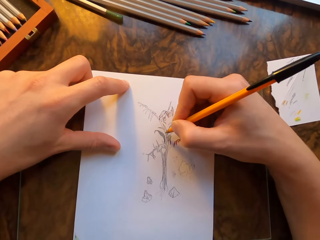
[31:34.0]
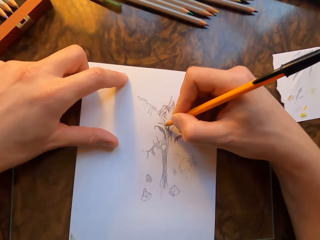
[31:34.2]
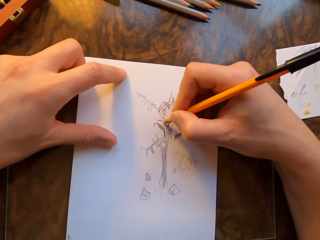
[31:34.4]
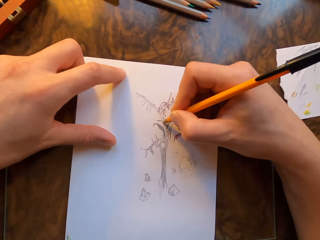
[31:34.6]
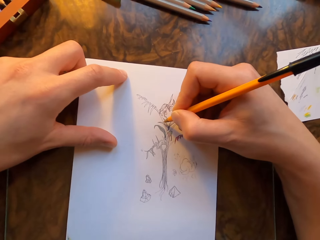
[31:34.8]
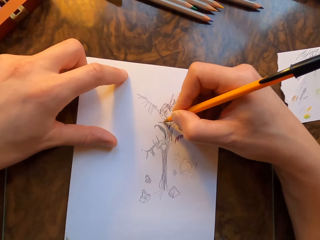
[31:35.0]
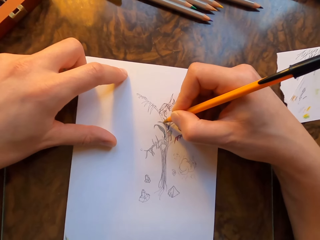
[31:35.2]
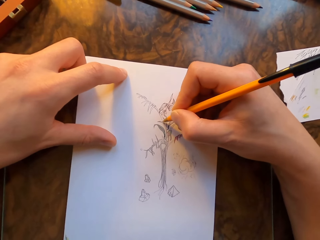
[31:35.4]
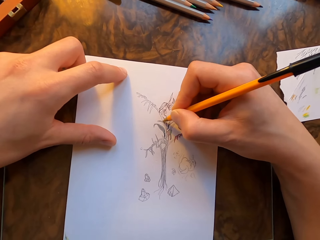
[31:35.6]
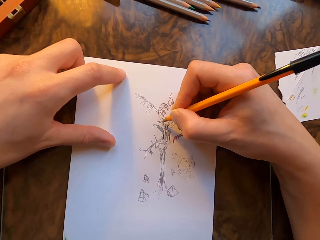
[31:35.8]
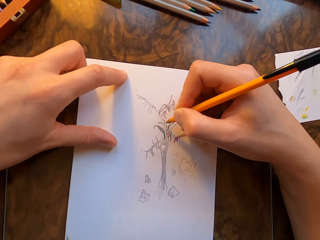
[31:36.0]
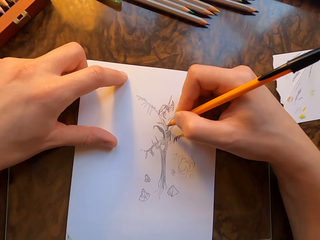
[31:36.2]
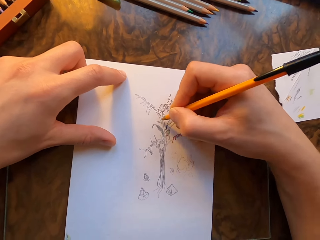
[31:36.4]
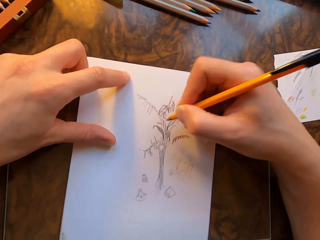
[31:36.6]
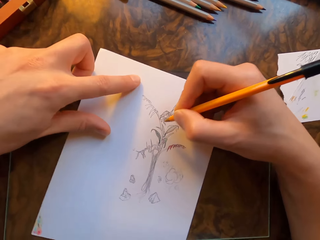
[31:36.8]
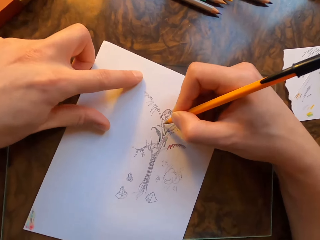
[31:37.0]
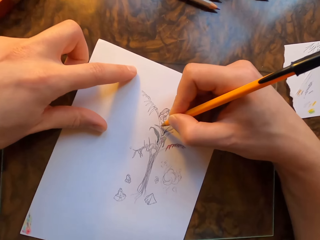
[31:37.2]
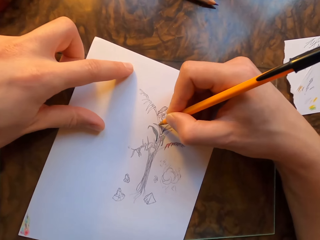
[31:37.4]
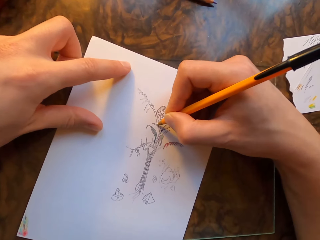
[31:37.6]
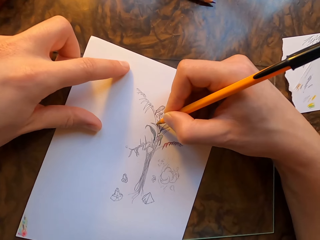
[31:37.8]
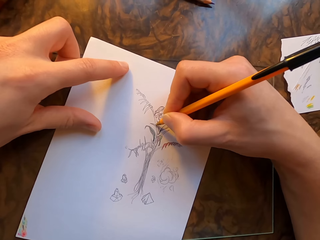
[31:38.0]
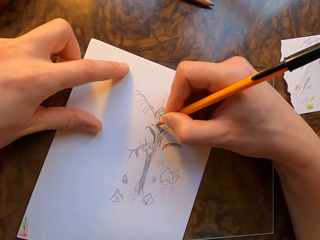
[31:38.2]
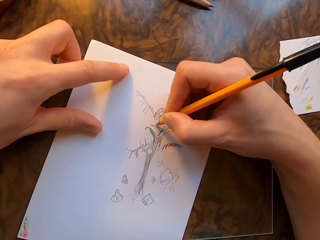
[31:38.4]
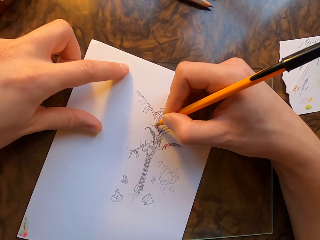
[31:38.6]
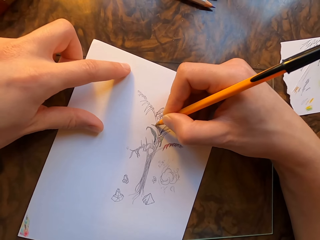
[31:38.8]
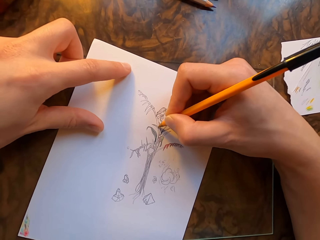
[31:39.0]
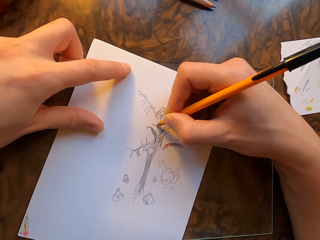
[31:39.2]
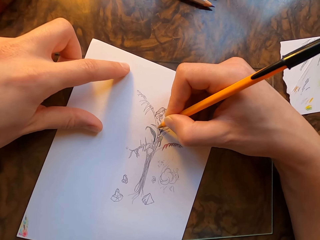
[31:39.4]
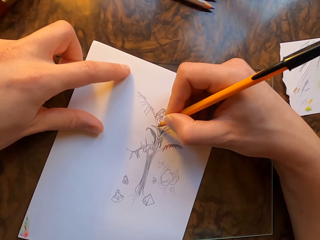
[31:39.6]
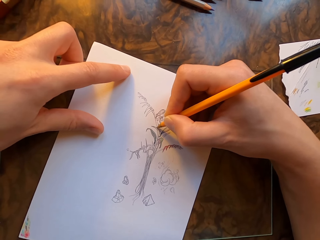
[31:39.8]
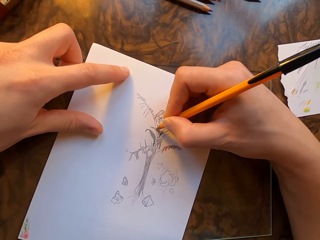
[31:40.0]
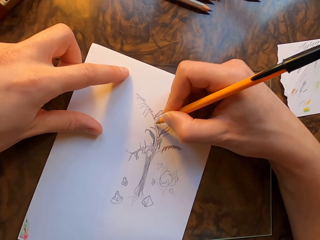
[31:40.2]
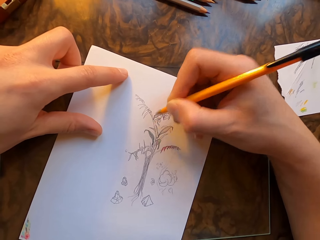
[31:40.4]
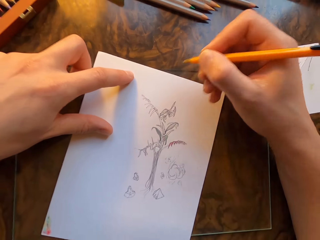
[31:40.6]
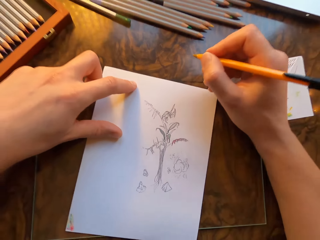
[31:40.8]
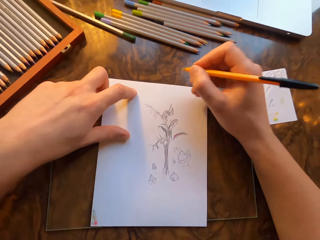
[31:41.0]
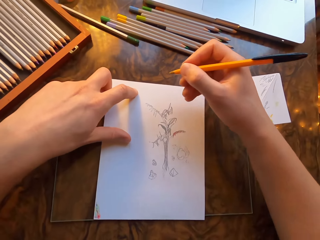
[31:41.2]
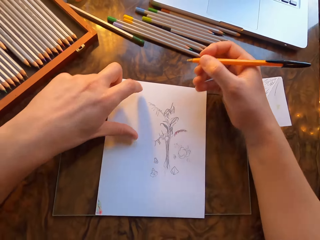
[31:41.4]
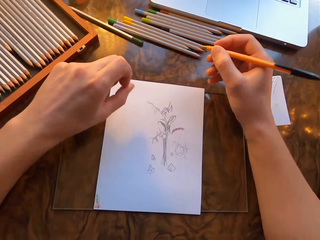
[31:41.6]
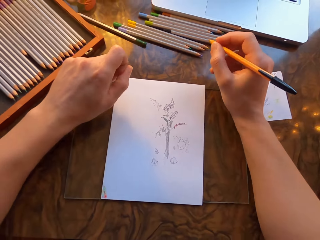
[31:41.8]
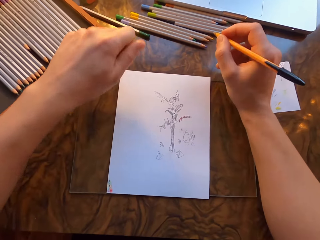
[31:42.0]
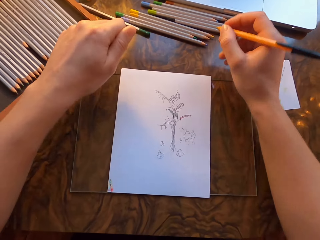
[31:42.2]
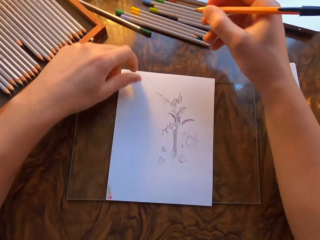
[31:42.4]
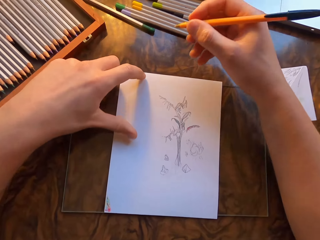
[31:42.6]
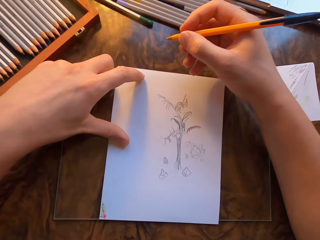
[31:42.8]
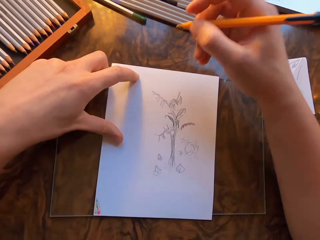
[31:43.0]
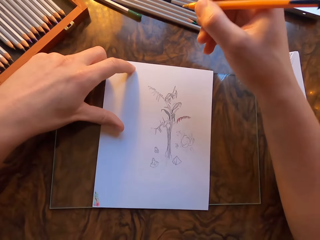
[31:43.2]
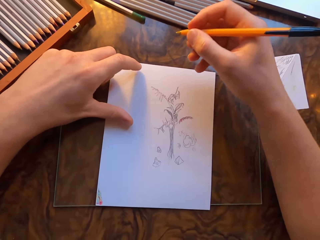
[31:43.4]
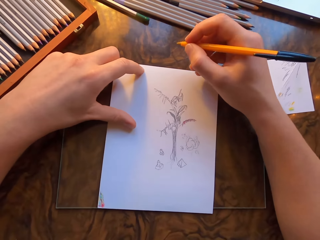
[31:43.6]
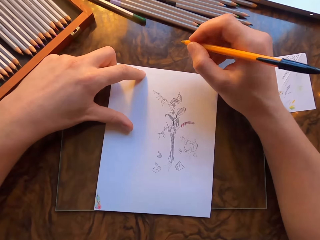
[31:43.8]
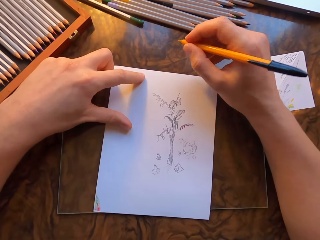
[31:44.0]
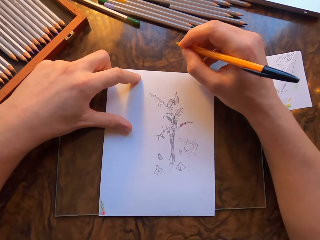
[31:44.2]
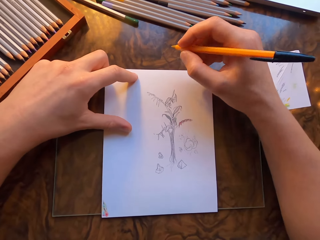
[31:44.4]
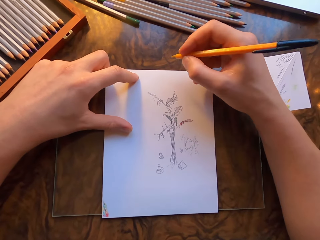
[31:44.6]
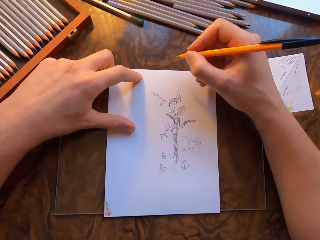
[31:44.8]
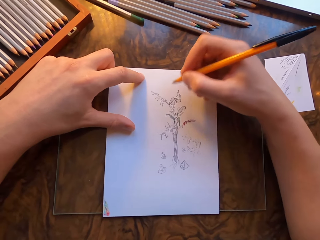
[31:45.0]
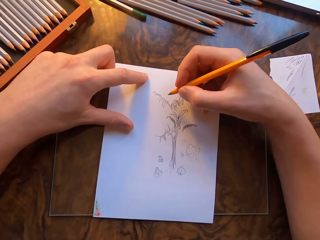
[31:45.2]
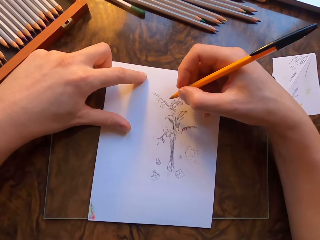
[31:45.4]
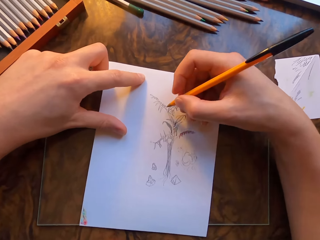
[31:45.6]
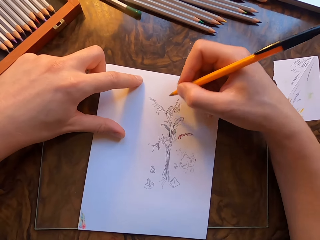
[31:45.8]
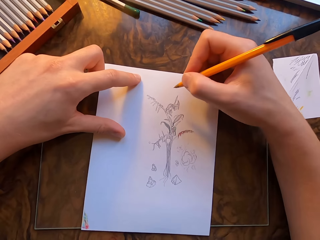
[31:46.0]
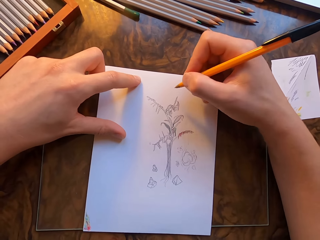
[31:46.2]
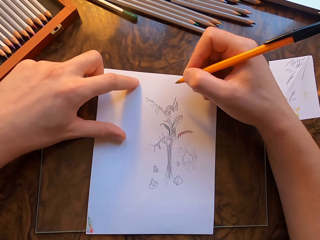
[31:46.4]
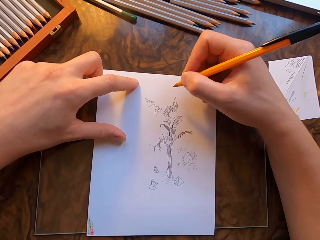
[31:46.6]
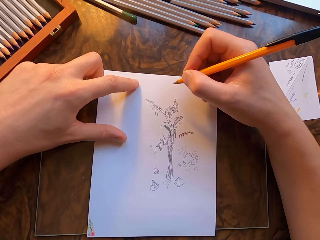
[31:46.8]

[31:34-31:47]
The camera wearer moves the paper. He draws on the paper with the pen. He moves the paper. He holds the paper with his left hand.

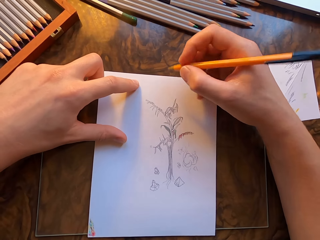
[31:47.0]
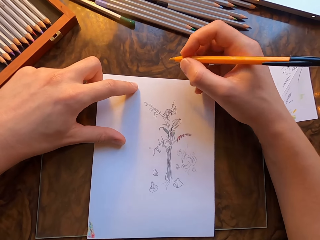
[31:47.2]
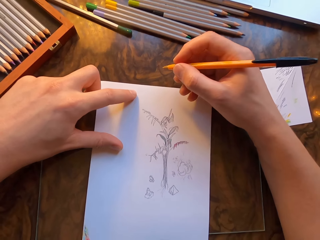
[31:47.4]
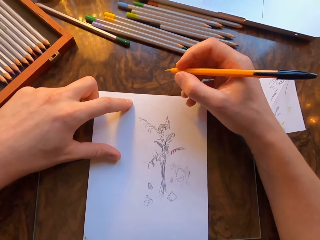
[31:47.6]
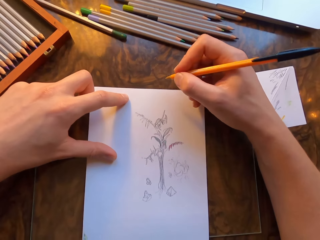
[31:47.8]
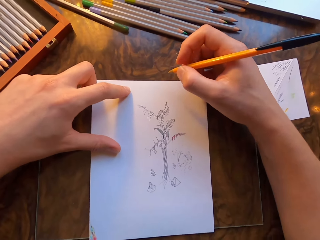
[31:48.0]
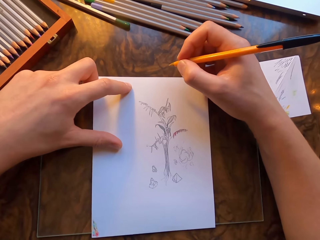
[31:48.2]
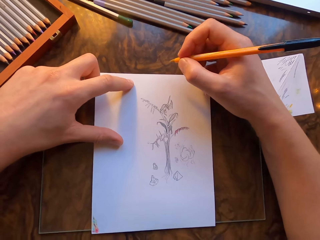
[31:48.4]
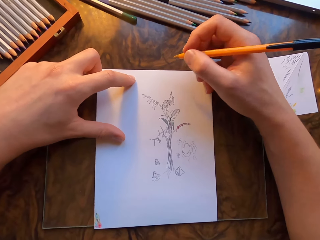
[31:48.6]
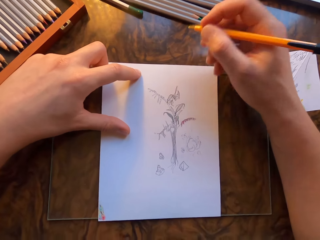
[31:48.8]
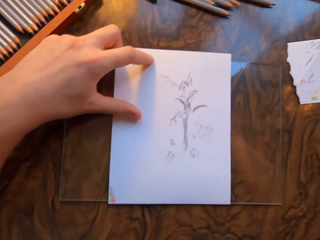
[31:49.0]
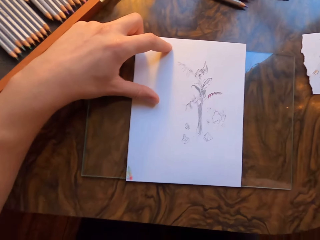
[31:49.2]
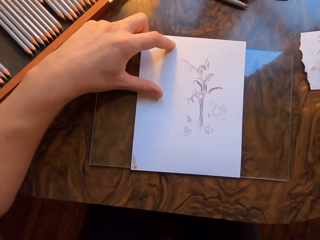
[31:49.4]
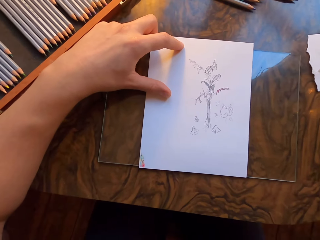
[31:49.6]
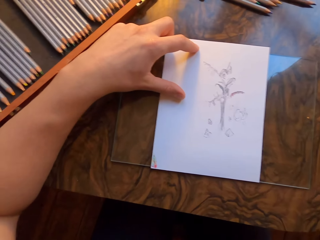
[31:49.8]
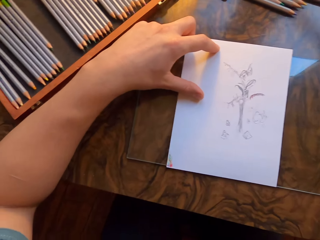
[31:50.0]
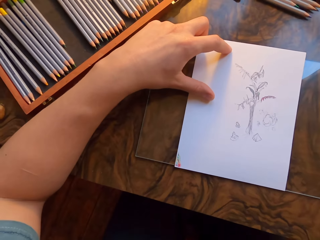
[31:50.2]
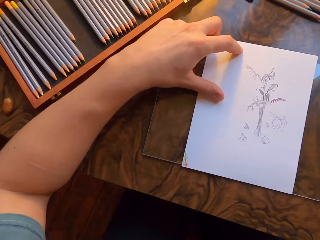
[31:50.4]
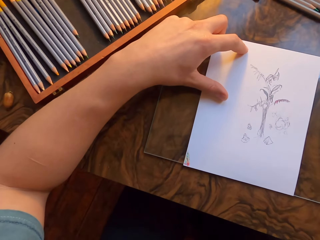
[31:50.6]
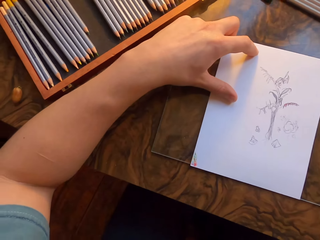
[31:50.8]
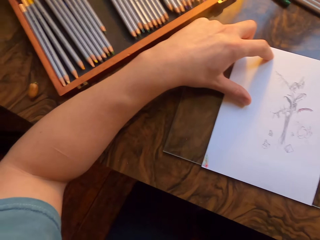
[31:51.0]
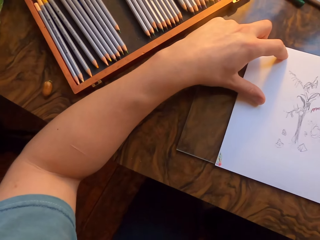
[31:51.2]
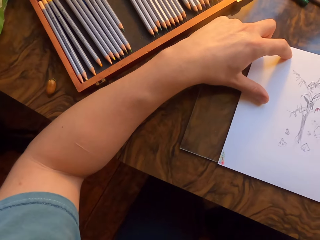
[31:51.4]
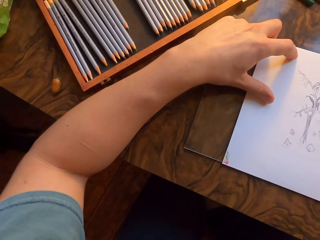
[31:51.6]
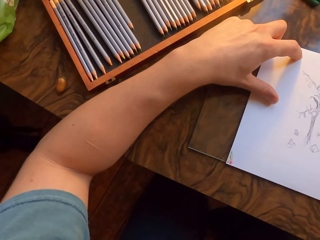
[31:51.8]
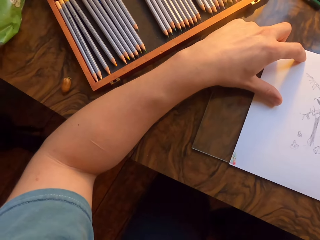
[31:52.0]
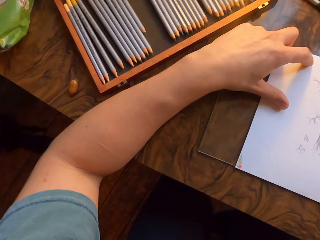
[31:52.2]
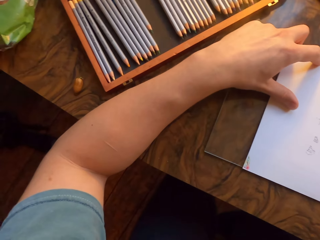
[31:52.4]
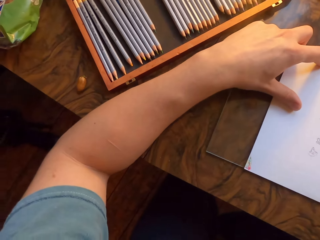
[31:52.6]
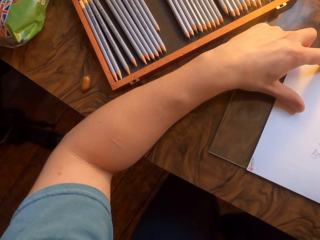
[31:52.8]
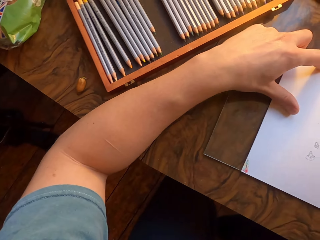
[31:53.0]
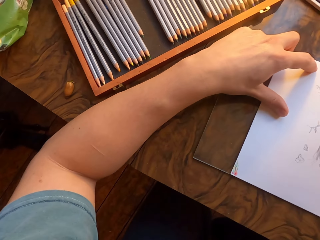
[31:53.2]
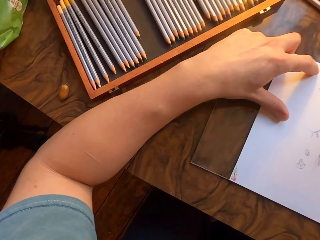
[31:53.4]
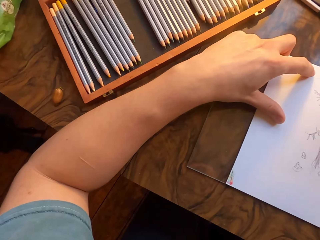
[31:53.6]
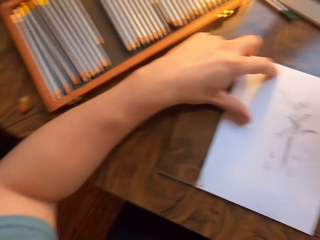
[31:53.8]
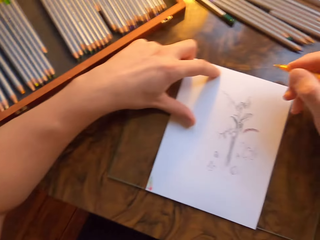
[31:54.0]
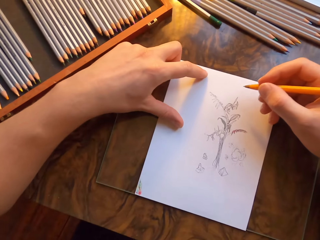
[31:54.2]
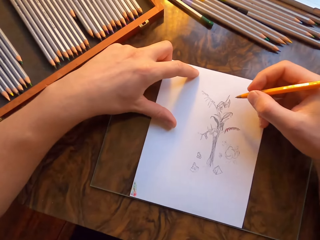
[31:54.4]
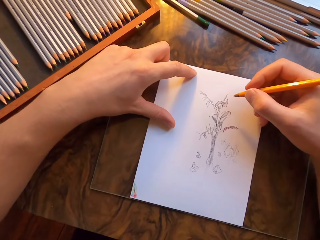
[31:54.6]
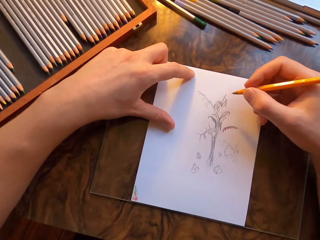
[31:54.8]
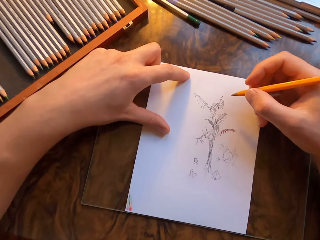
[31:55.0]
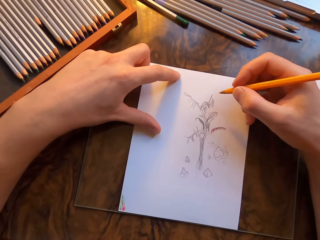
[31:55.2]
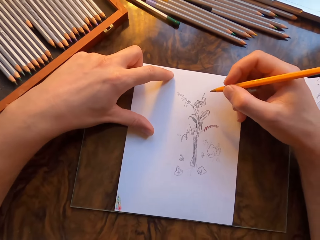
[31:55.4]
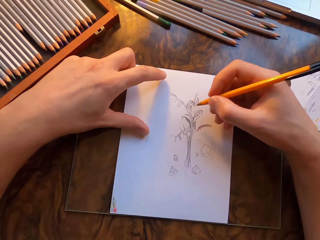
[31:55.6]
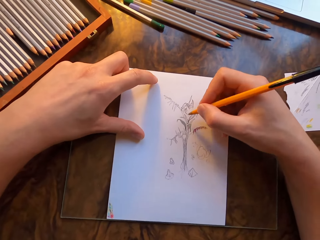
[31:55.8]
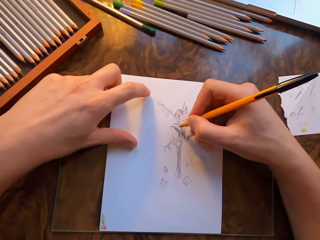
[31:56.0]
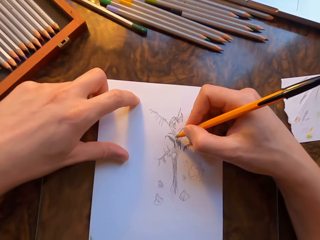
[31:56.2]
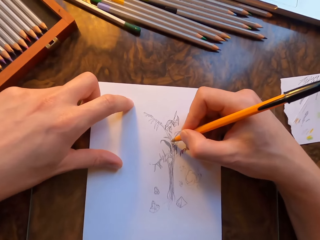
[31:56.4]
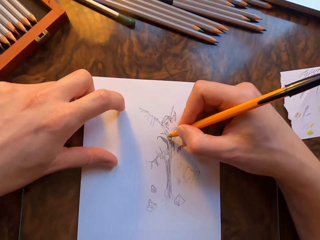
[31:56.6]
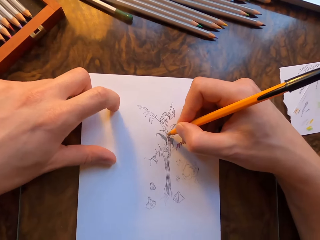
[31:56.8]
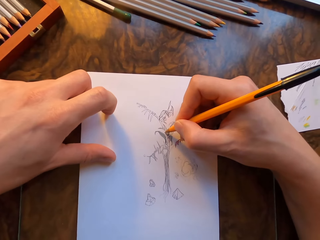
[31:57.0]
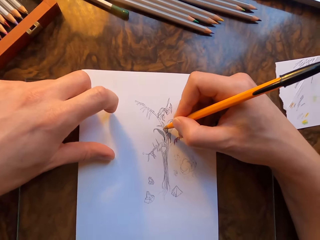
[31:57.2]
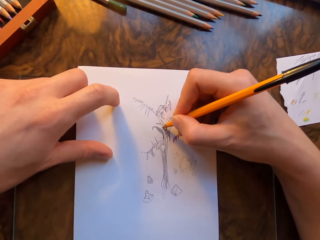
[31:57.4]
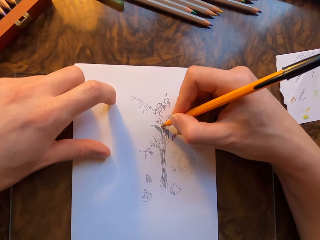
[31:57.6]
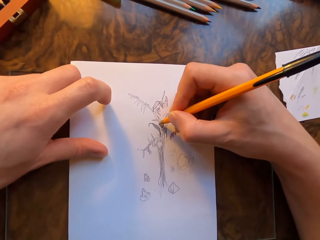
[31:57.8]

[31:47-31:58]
The camera wearer raises his right hand. He holds the drawing paper with his right hand. He draws on the drawing paper with the pen in his hand. He moves his left index finger on the drawing paper.
